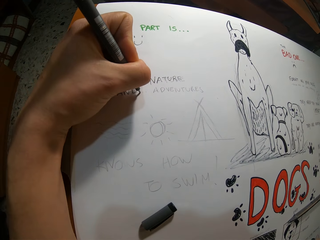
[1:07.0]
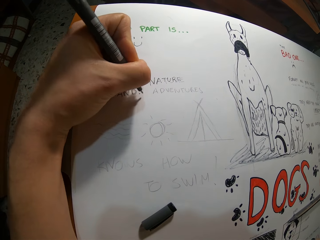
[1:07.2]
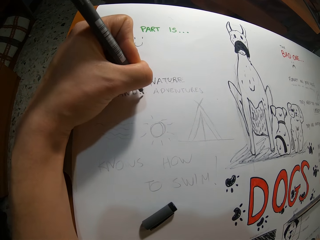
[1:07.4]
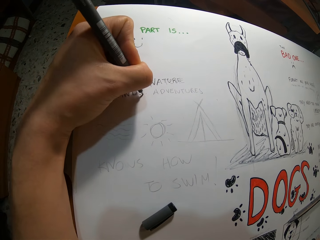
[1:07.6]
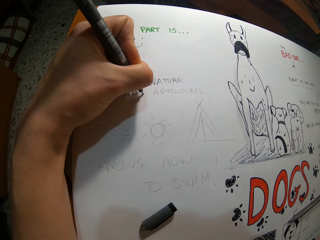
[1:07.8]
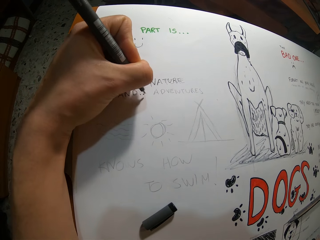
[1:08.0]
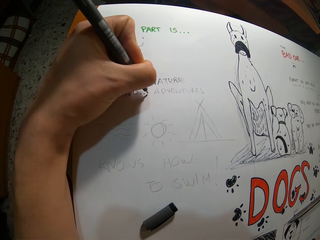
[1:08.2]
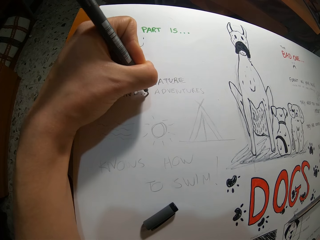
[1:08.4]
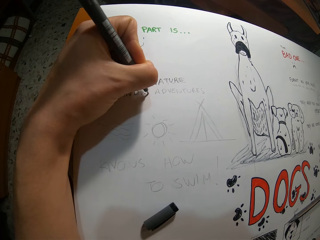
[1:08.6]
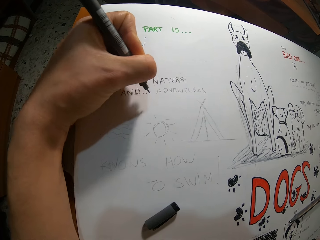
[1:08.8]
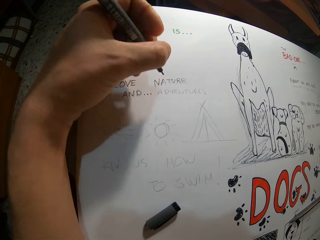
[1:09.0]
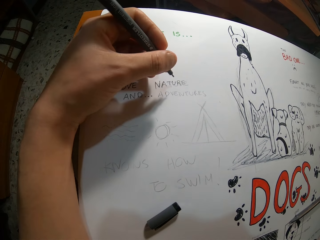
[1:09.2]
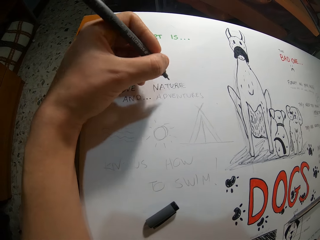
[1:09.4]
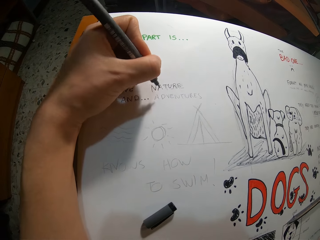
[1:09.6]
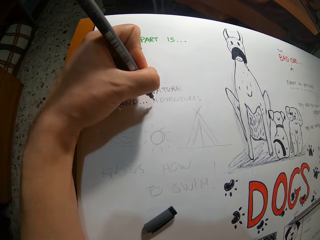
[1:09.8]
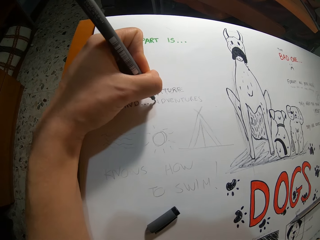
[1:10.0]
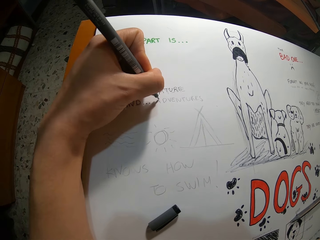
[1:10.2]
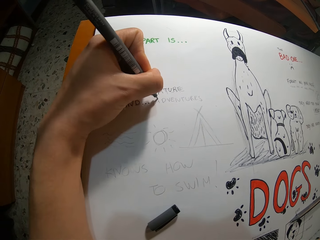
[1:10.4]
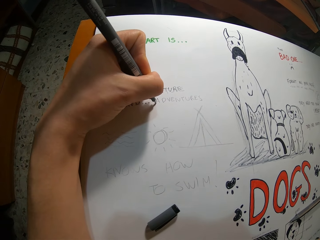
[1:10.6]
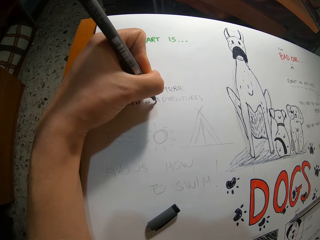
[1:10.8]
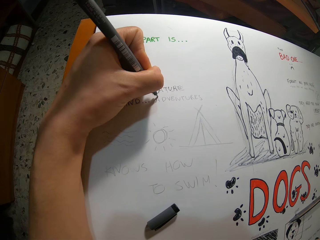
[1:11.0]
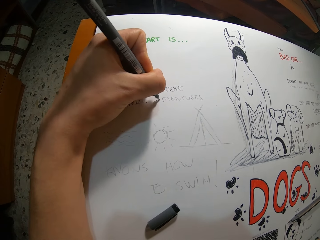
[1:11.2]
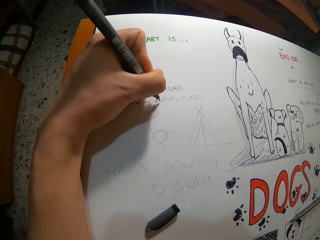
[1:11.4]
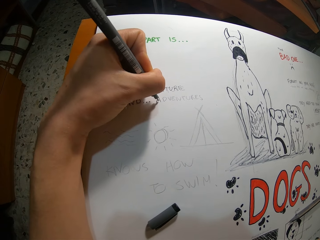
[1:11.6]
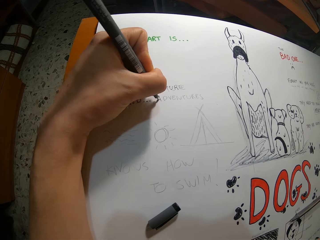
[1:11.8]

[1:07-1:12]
The camera wearer colors the sketch in the cardboard with the crayon pen in his left hand.

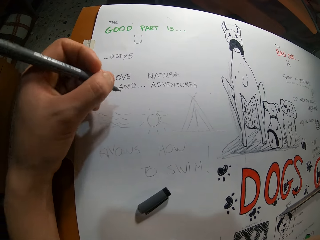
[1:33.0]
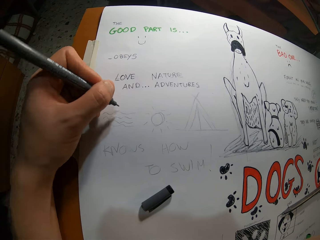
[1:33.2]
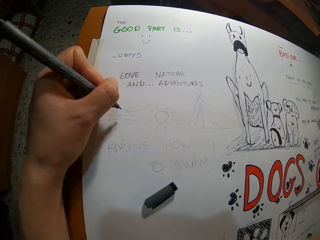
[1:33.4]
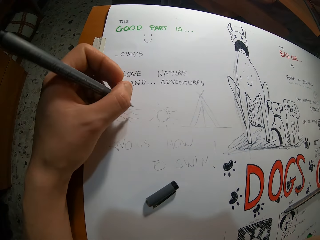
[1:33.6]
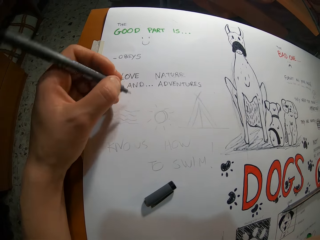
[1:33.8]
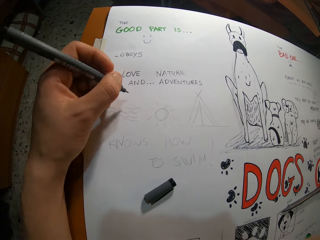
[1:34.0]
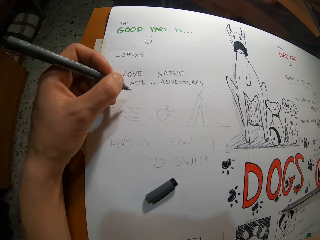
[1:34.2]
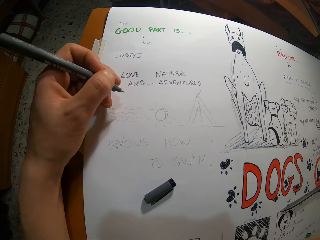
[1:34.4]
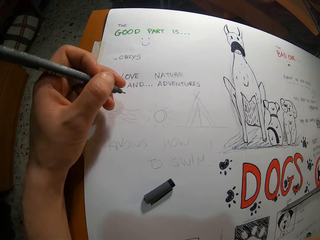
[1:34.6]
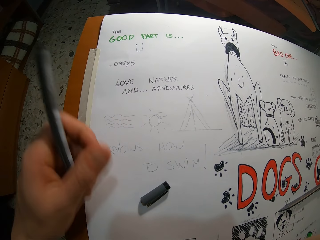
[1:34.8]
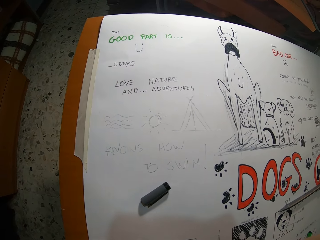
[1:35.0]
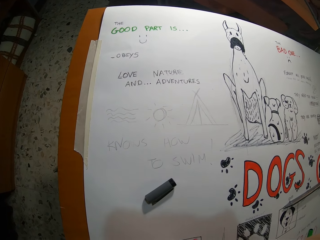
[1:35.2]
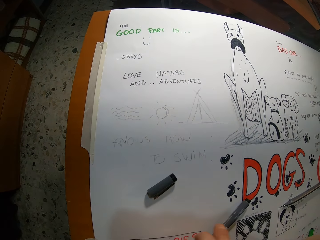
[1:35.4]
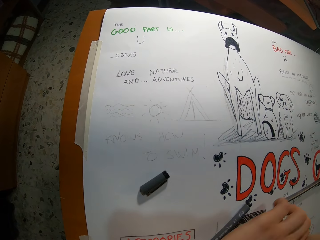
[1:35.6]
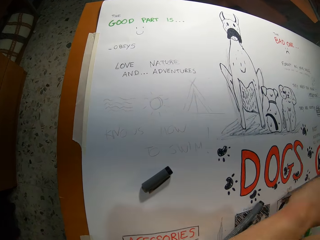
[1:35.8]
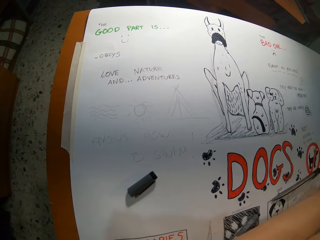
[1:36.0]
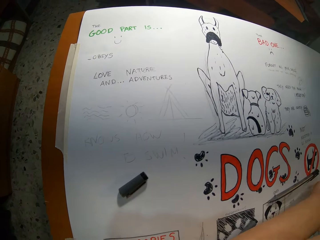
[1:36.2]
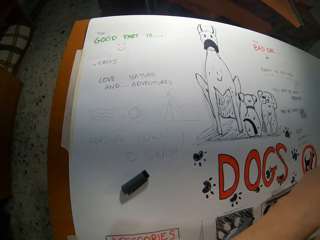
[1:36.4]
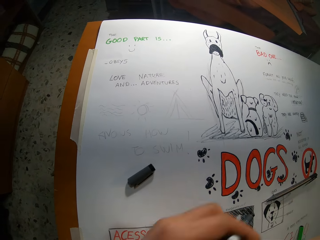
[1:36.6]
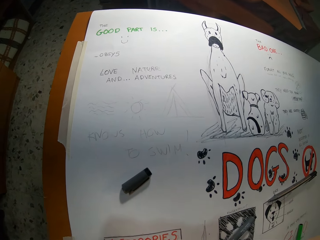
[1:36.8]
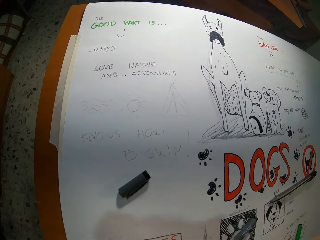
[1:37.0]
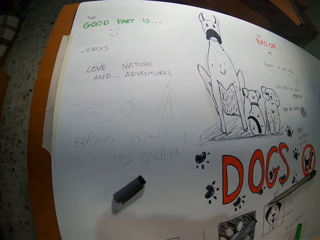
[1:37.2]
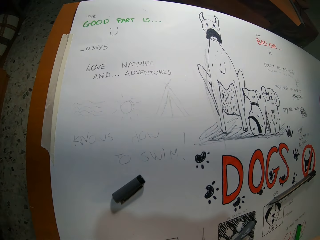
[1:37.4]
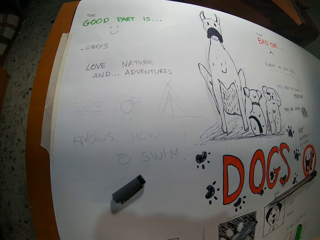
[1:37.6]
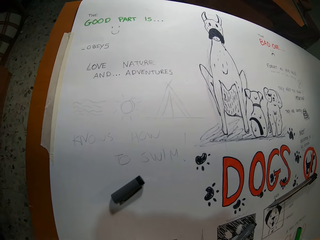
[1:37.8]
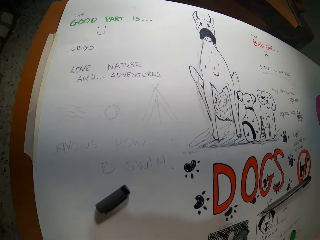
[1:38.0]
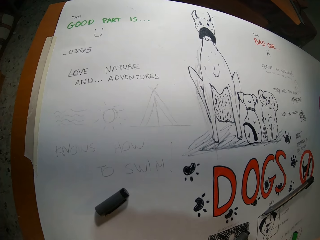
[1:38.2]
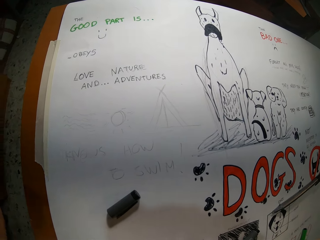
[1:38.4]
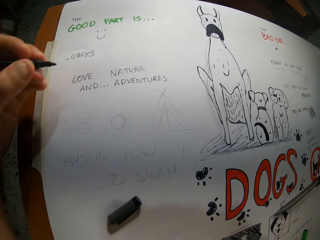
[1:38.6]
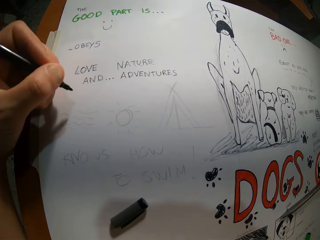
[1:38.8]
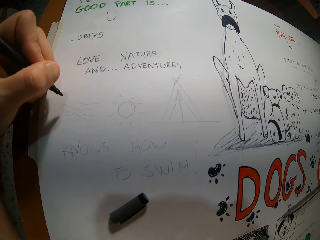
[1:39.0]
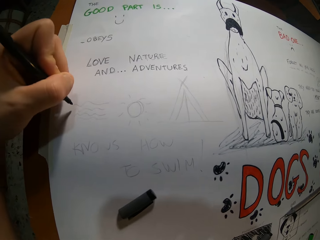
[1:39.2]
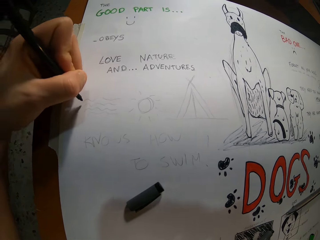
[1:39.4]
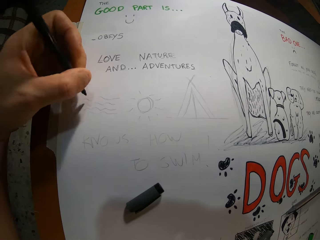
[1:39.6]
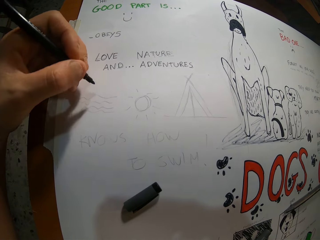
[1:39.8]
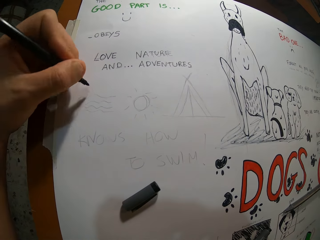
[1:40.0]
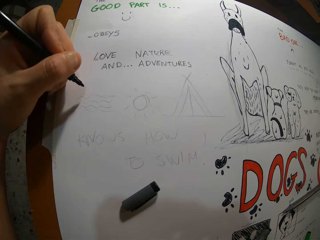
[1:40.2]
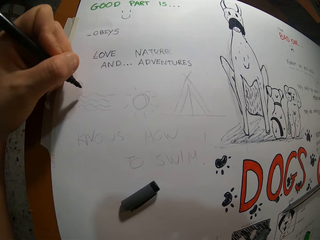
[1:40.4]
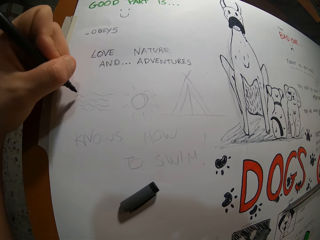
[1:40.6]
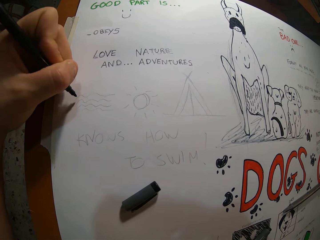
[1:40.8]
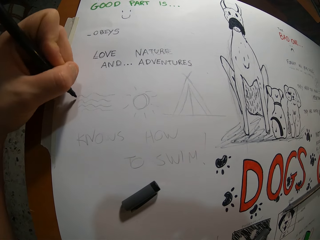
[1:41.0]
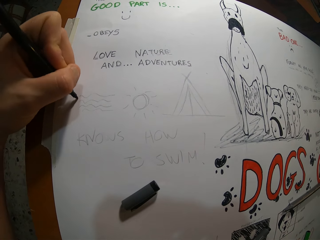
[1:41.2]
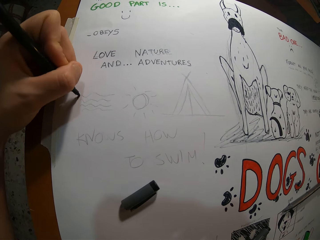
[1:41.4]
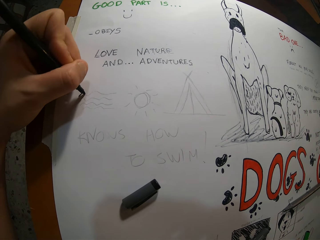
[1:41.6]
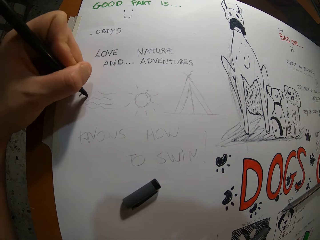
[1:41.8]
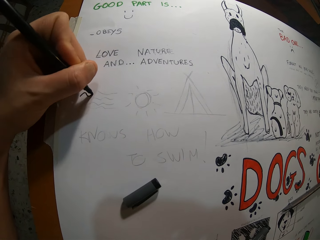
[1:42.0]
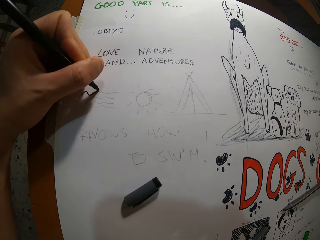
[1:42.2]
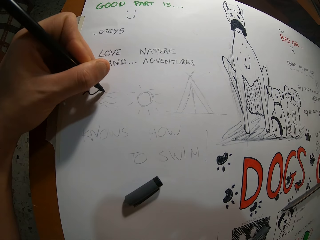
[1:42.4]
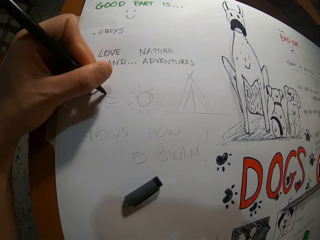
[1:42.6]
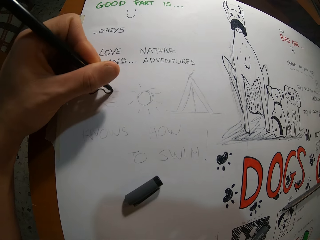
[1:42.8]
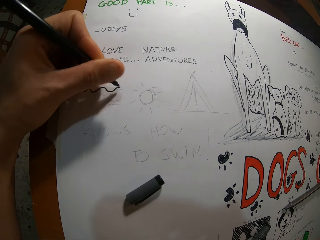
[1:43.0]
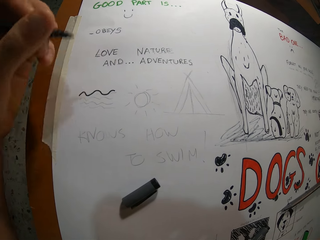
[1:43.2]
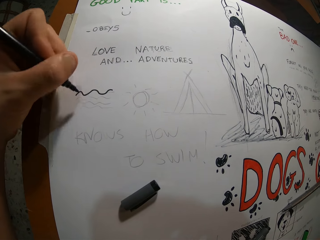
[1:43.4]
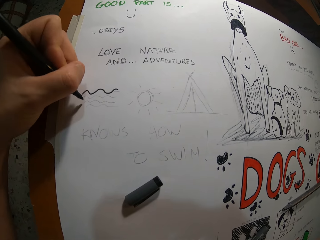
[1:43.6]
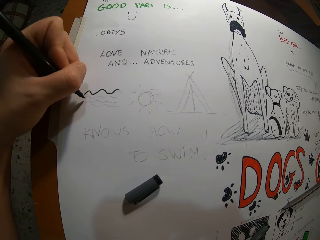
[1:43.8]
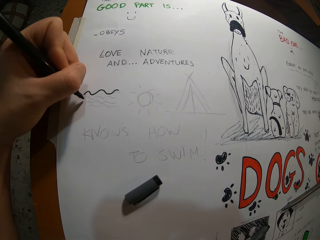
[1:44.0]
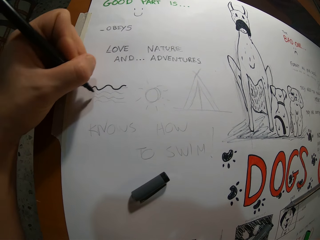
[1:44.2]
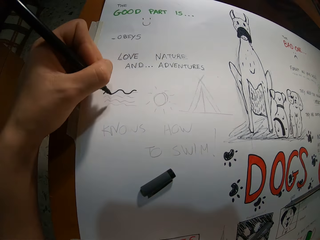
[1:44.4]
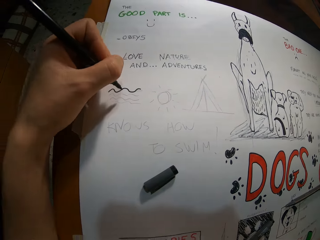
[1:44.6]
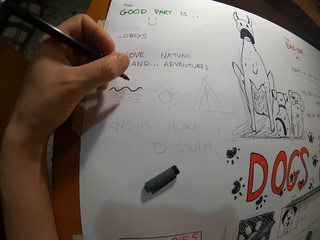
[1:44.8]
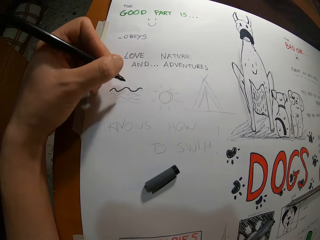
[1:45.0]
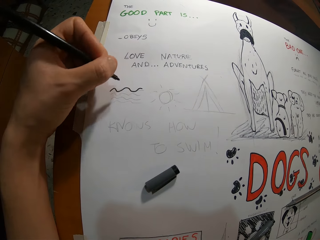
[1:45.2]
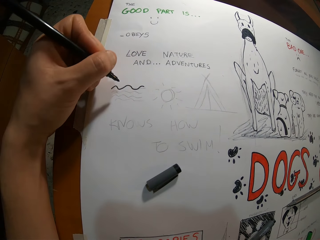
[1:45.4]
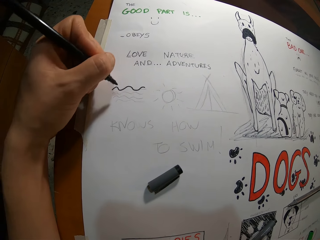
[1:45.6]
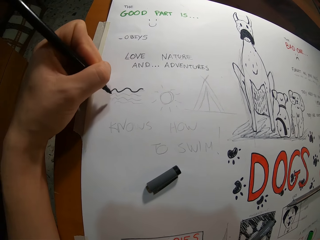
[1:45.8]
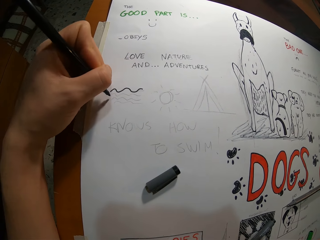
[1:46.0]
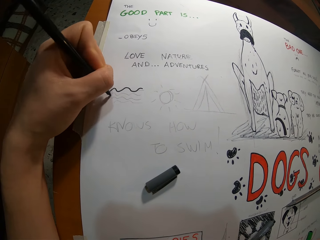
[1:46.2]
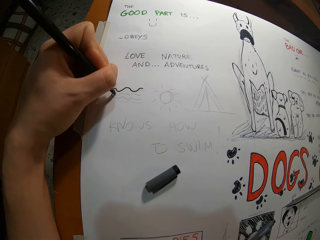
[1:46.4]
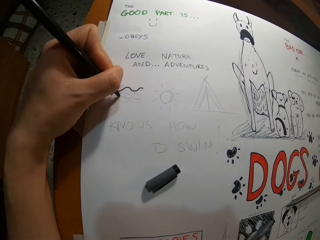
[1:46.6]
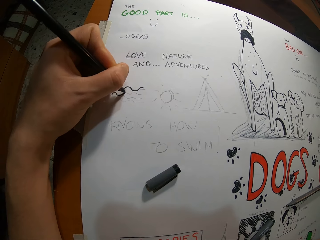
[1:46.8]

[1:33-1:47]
The camera wearer withdraws his left hand from the cardboard. He puts the pen down. He stretches his left hand towards the right side of the cardboard. He colors the sketch in the cardboard with the crayon pen in his left hand. He draws on a paper.

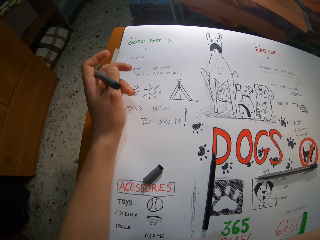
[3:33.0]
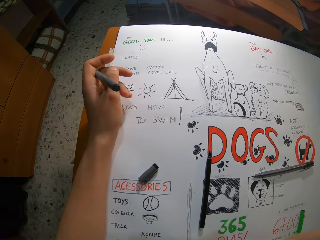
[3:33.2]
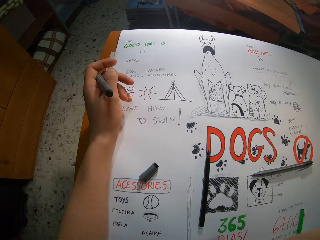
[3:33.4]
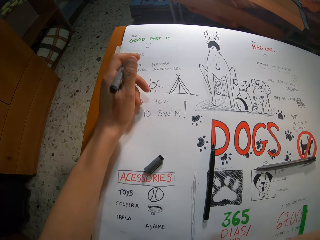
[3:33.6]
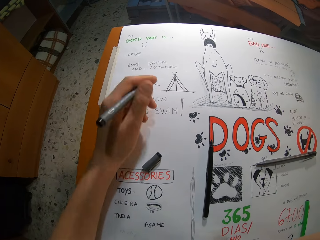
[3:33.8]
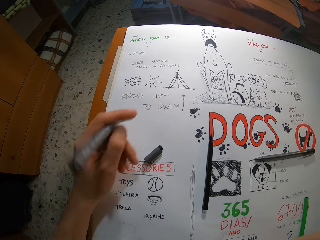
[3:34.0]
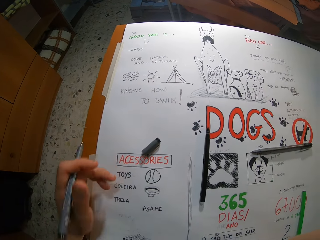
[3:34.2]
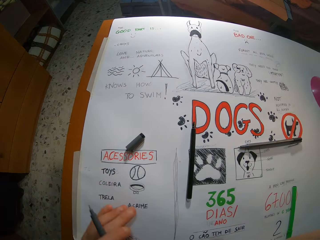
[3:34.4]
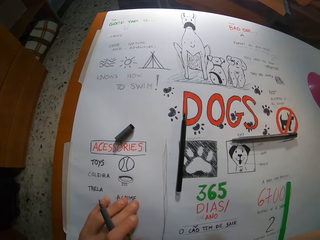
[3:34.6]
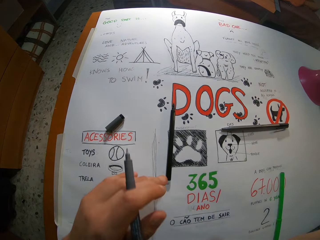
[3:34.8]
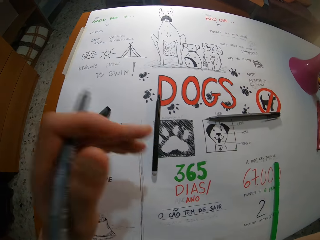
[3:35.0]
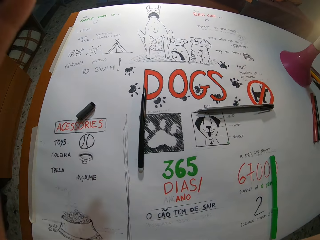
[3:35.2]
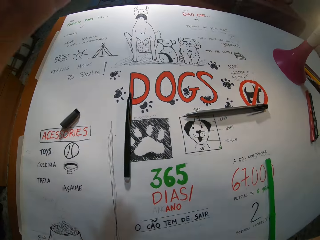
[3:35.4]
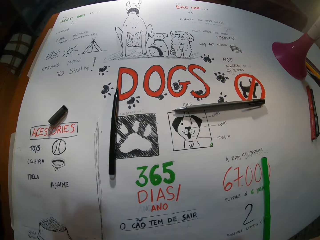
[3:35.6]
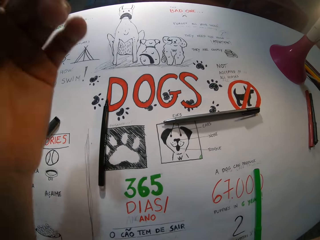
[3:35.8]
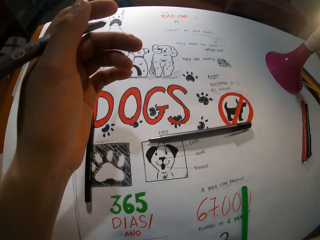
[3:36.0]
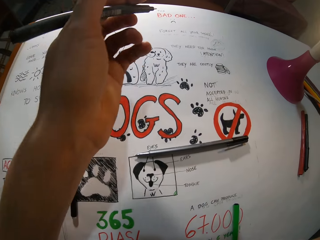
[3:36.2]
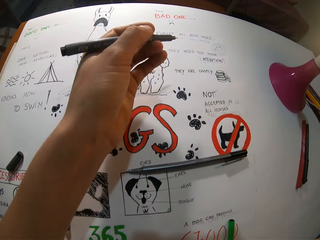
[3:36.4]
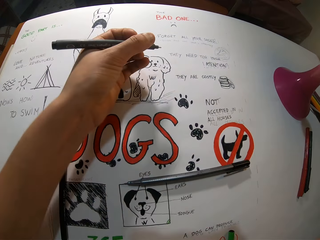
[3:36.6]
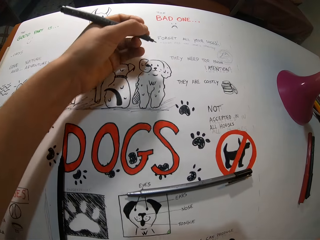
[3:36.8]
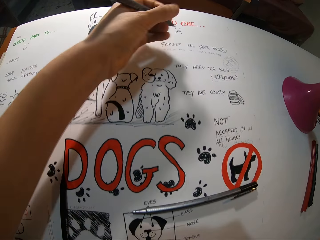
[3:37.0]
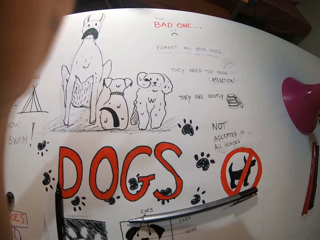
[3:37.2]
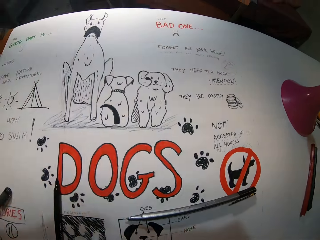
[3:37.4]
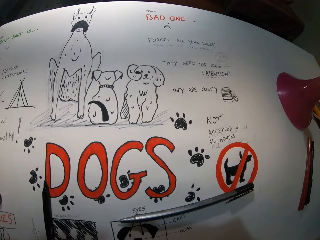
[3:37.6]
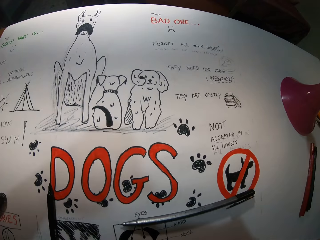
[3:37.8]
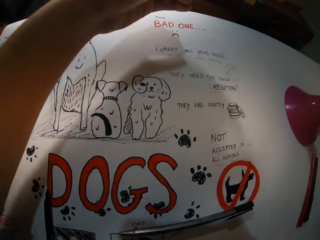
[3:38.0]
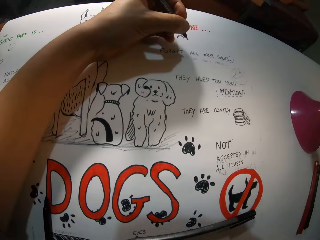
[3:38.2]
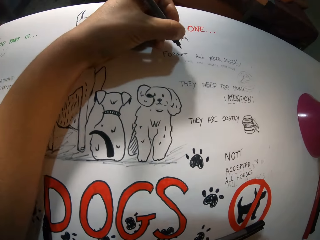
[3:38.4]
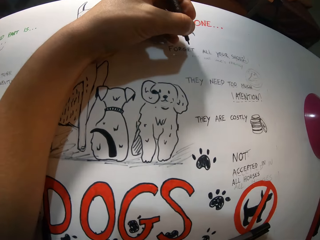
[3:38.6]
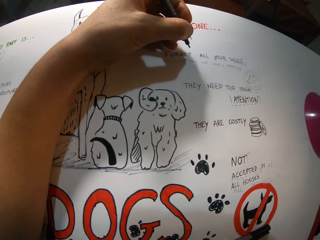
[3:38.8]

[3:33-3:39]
The camera wearer raises his left hand towards his face. He lowers his left hand. He raises his left hand towards his face. He lowers his left hand.
